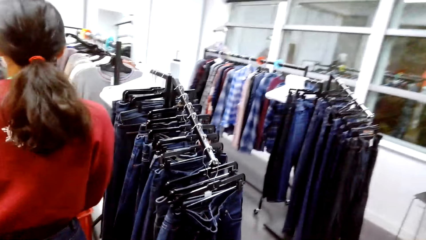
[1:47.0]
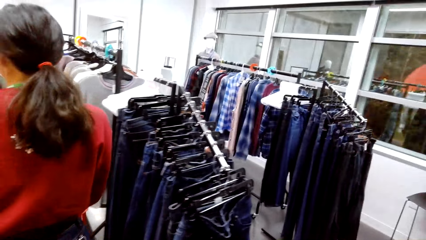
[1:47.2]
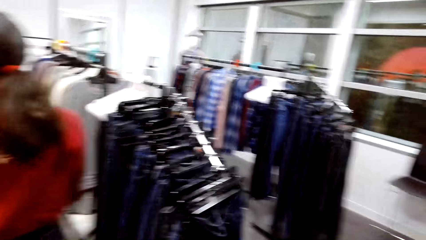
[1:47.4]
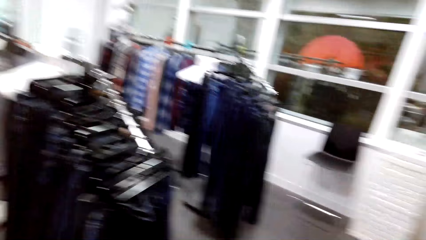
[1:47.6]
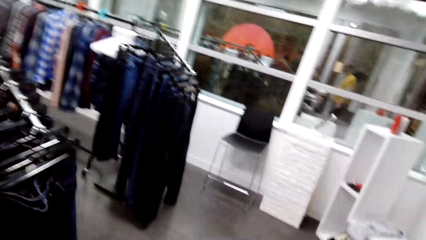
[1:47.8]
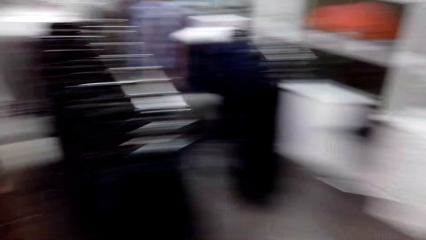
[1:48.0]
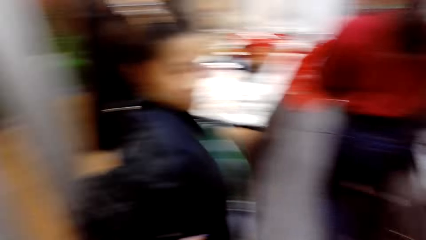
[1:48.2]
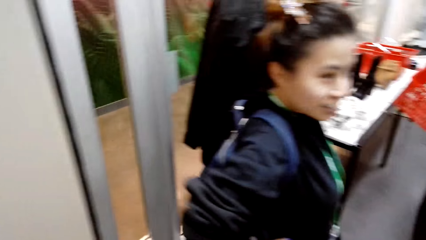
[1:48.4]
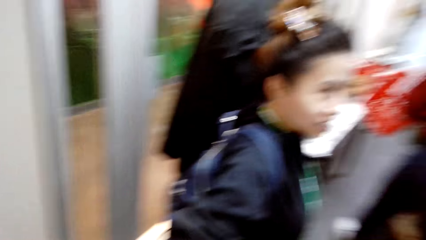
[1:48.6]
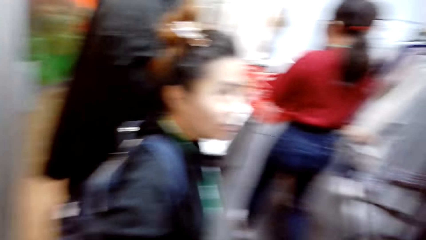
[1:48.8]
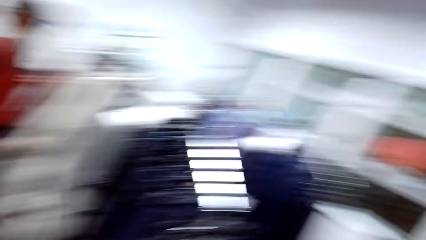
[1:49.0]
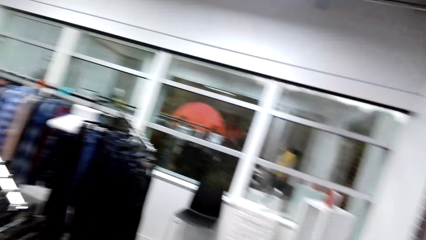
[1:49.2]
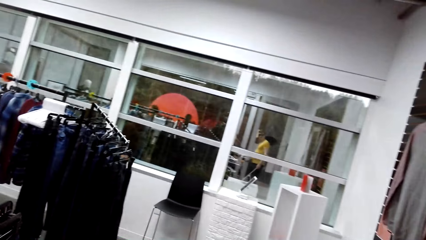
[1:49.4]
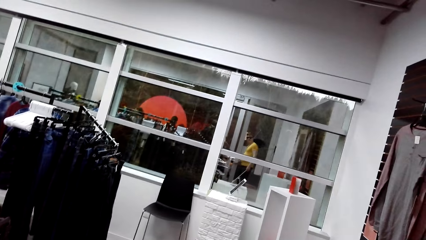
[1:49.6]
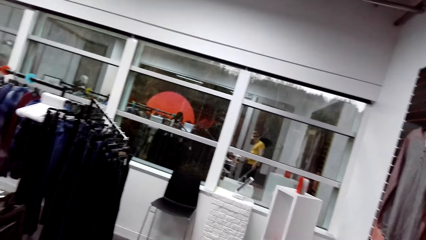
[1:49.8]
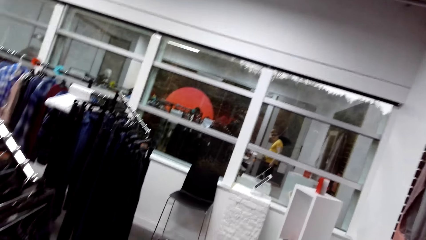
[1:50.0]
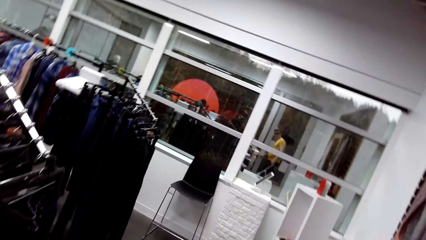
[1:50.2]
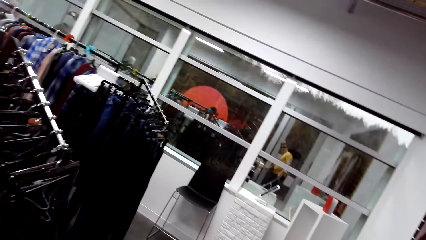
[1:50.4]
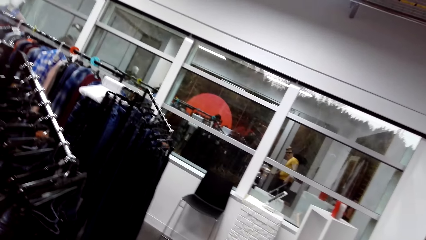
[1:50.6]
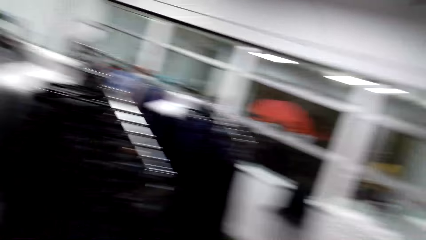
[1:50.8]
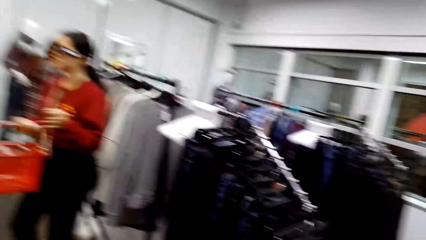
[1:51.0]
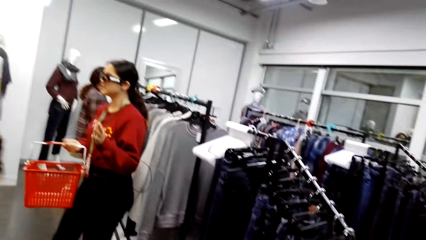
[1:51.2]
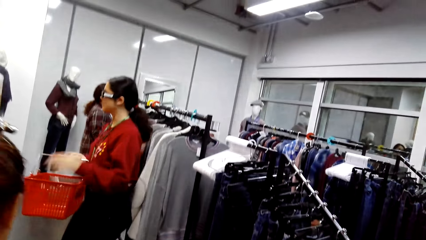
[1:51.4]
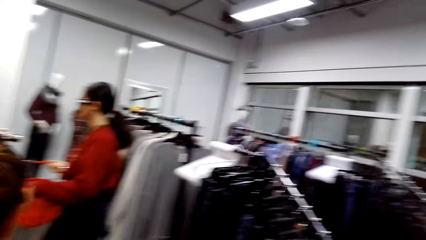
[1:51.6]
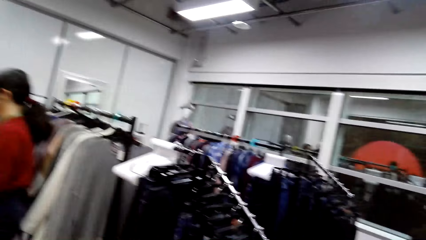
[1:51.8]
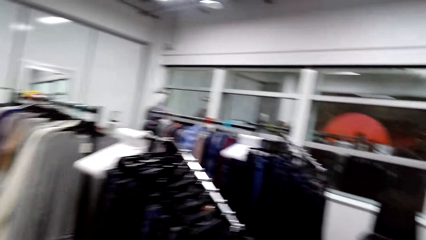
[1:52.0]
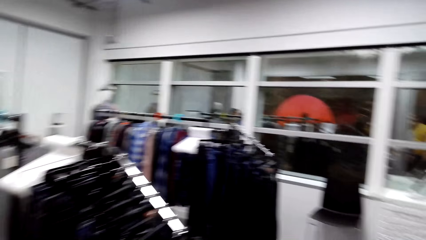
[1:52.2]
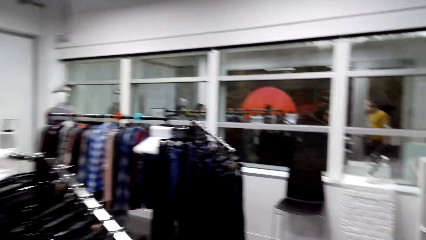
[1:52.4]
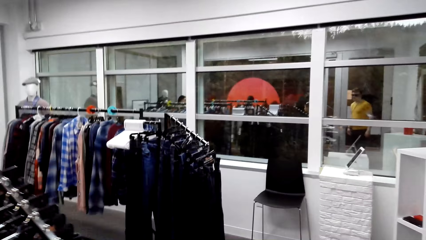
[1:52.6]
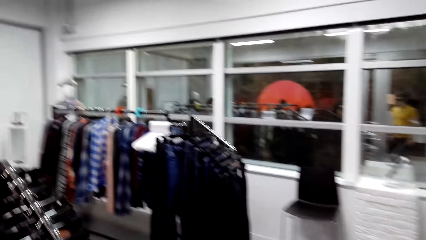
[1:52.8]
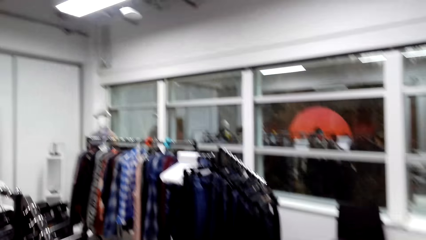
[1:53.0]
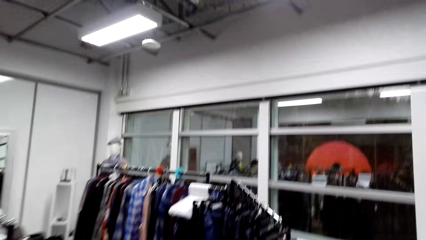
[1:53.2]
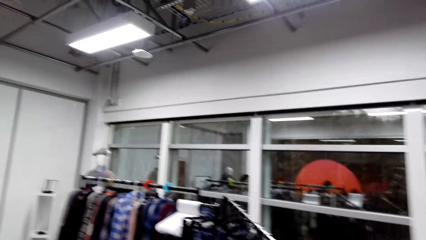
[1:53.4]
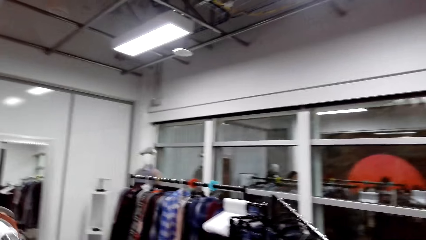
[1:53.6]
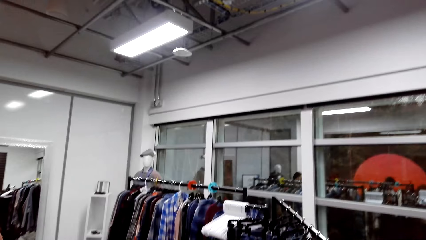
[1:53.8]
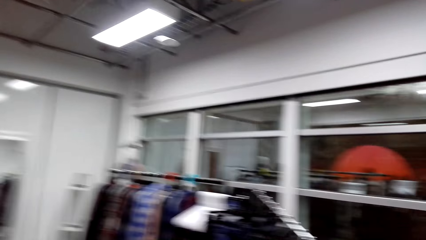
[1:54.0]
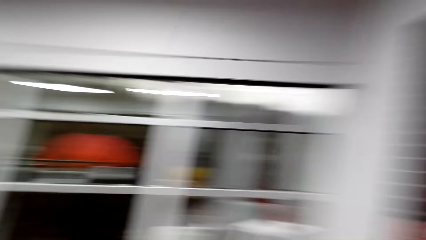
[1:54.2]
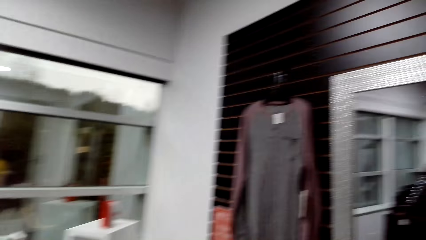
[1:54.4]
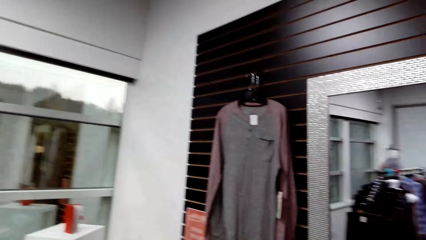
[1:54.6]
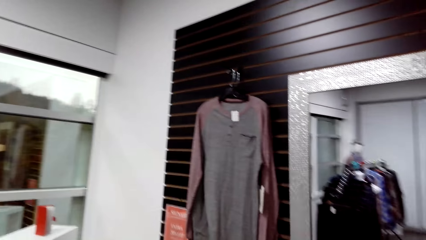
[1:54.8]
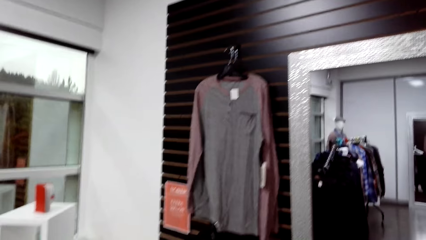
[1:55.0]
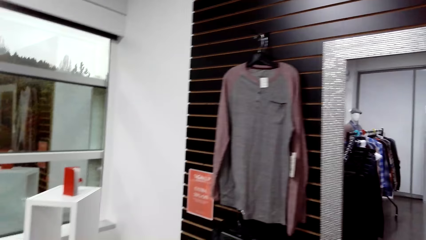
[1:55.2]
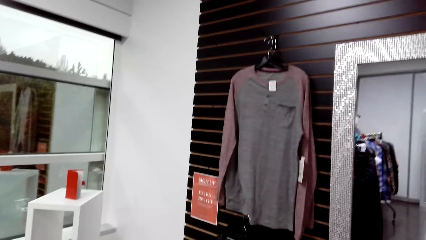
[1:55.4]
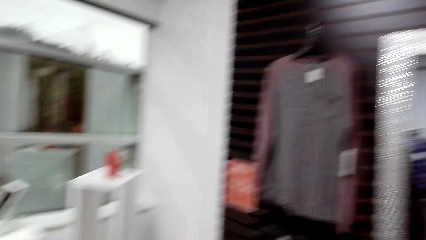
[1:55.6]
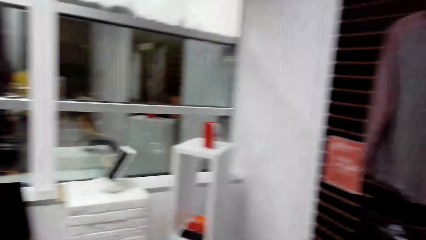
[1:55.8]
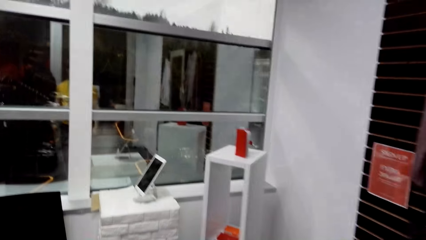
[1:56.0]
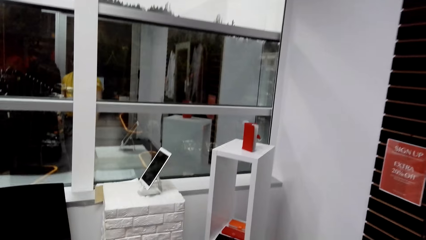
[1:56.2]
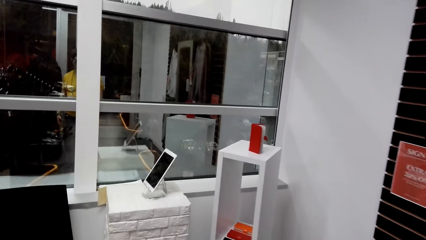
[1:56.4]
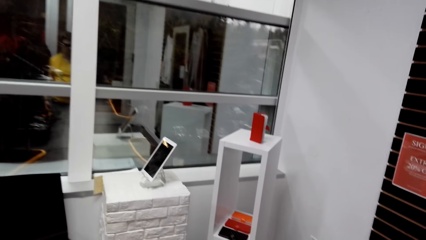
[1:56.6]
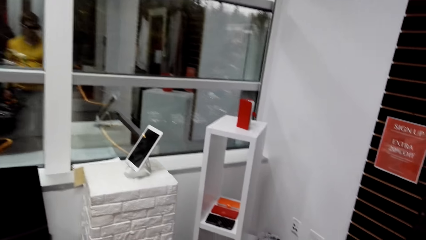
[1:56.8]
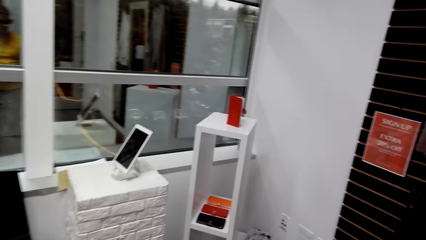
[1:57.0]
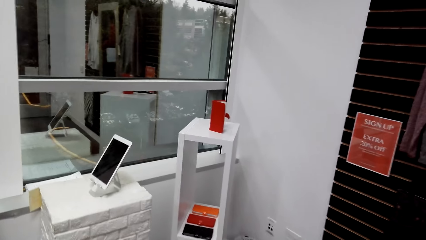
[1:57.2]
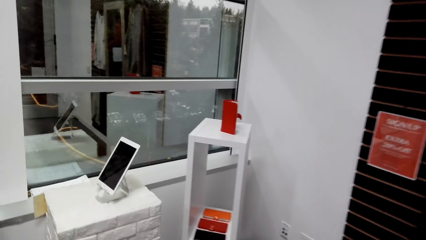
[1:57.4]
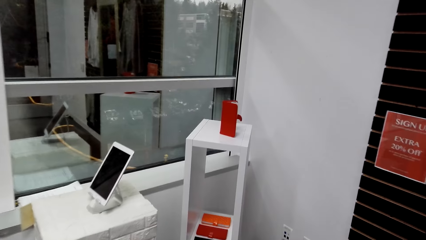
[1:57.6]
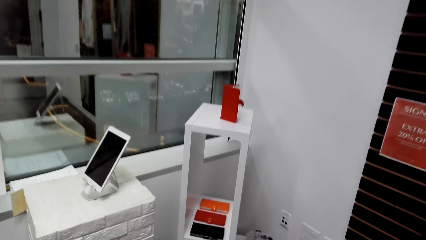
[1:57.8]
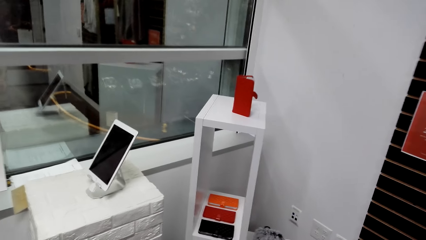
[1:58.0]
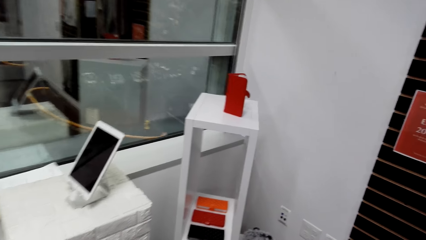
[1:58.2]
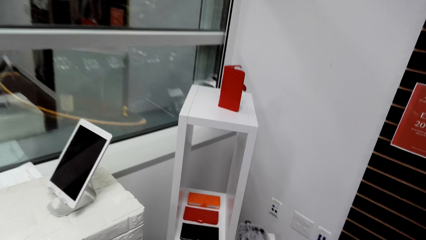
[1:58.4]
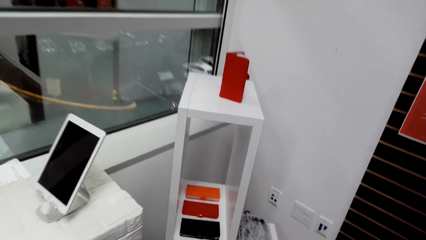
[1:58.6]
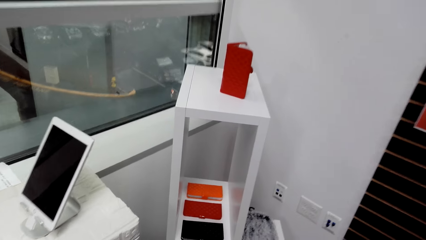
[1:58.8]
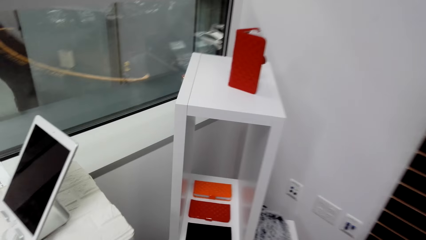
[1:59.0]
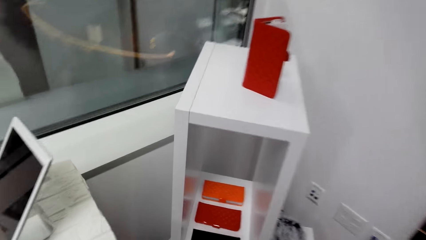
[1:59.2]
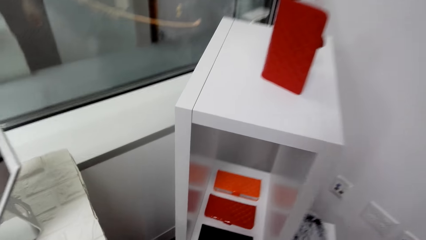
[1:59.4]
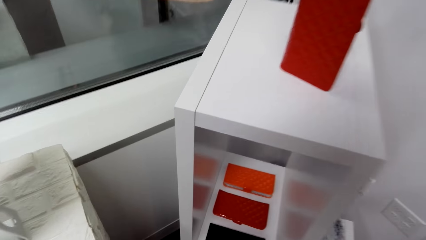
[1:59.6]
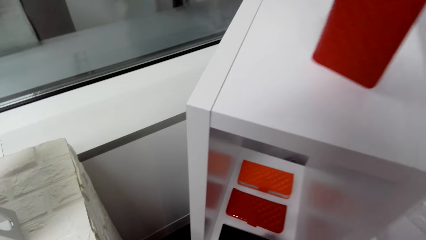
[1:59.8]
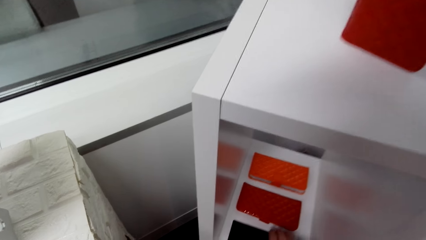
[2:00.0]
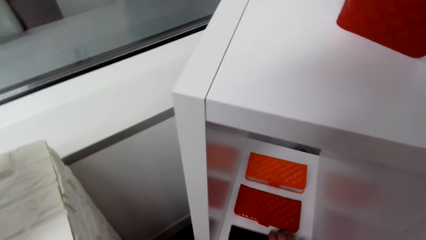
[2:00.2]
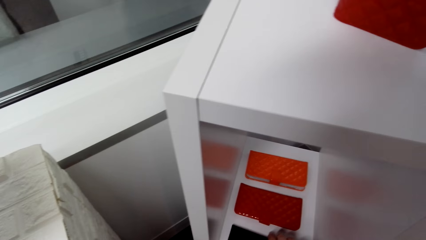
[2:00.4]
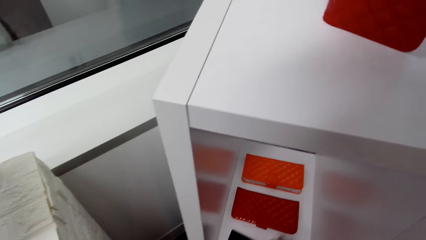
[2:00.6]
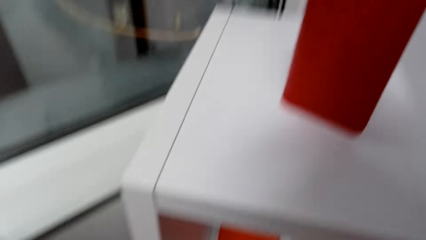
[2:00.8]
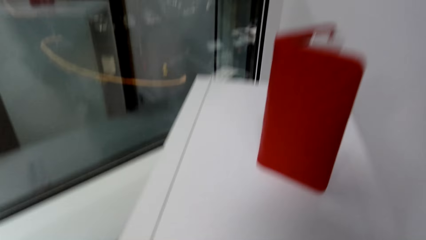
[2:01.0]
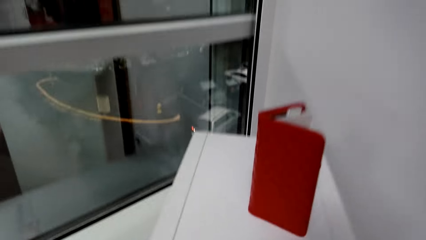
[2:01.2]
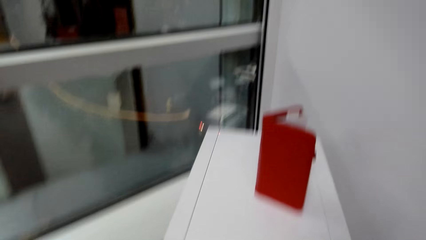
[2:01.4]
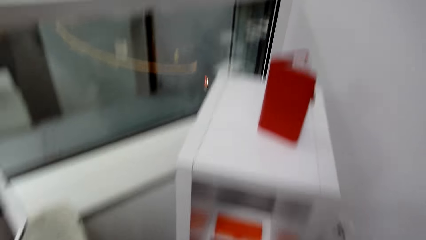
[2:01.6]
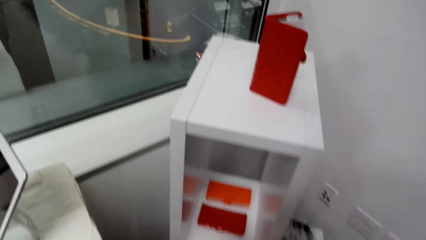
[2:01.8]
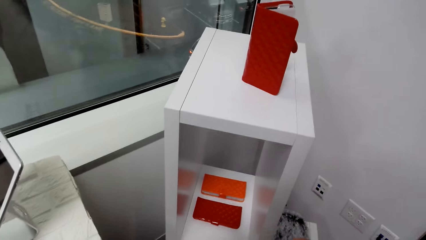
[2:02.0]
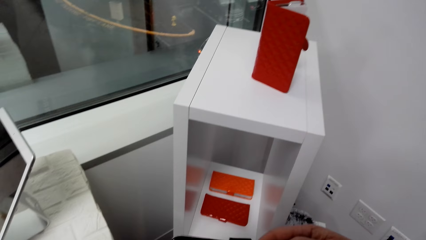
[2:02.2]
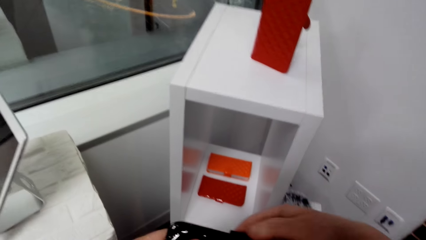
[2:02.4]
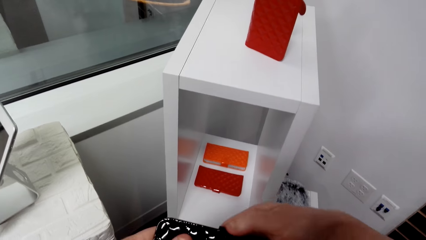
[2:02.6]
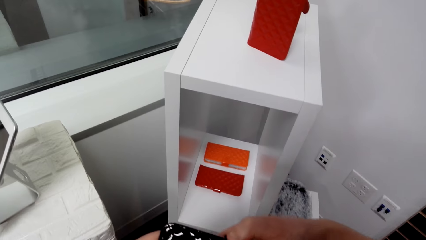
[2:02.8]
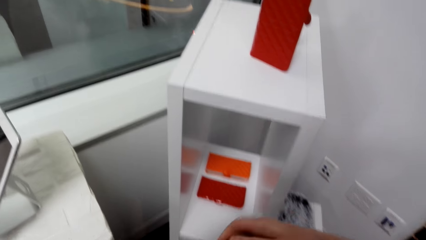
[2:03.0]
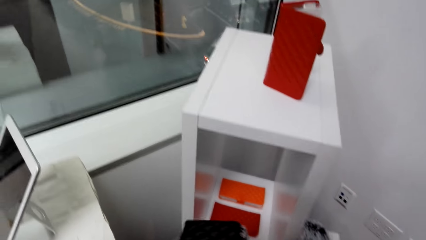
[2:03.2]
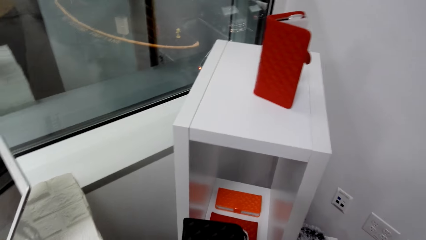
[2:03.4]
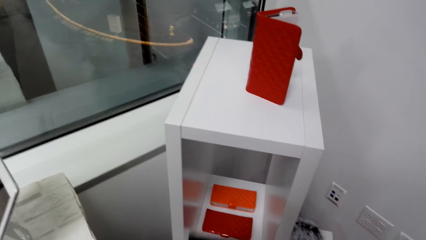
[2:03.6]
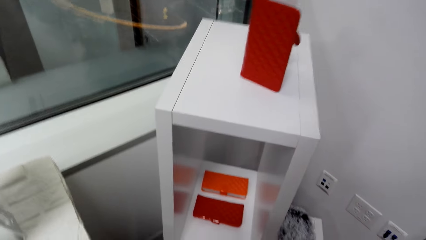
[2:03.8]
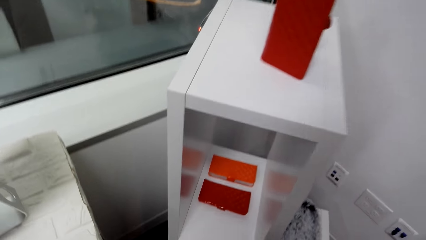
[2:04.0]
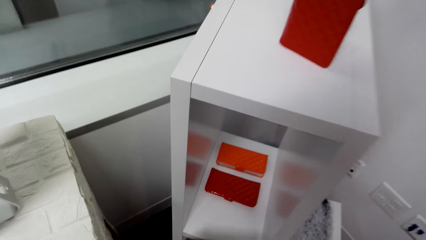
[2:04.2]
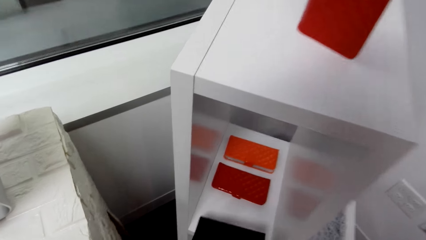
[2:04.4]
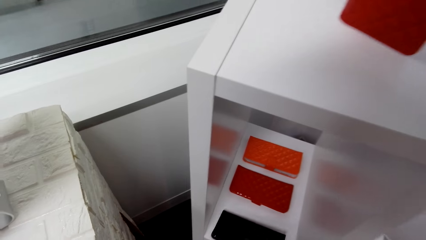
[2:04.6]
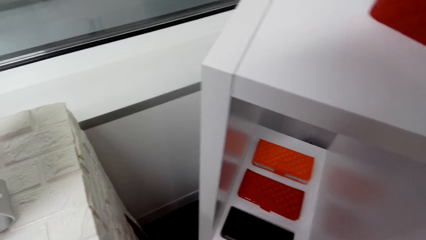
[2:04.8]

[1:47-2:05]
The camera wearer looks around the boutique. They look around the stand. They inspect a purse.
